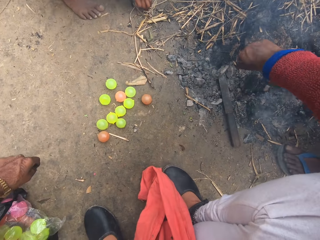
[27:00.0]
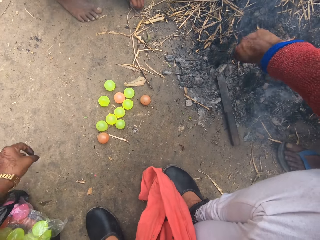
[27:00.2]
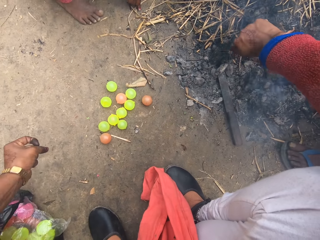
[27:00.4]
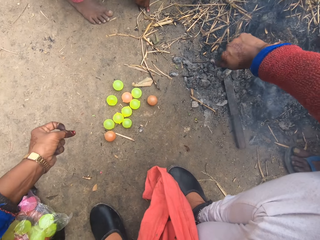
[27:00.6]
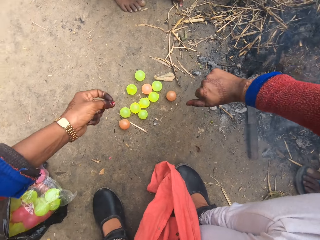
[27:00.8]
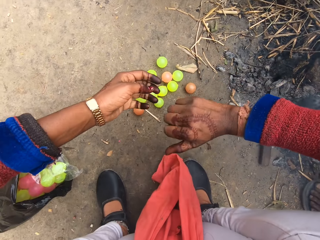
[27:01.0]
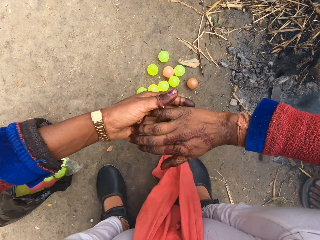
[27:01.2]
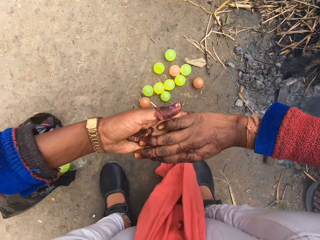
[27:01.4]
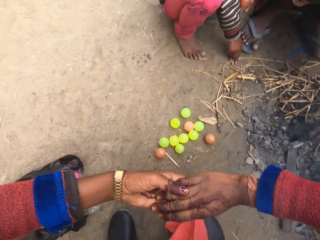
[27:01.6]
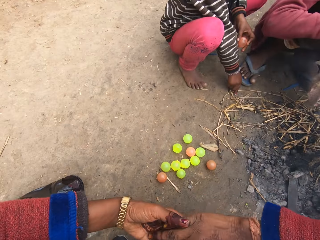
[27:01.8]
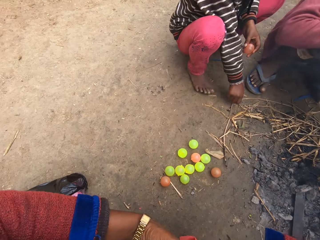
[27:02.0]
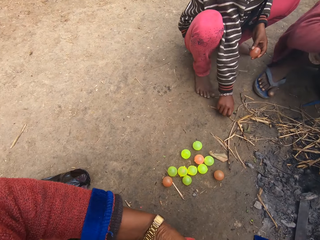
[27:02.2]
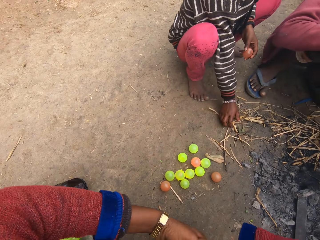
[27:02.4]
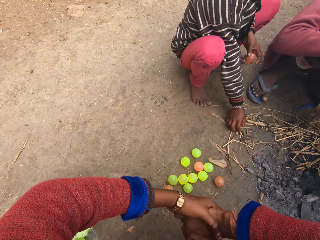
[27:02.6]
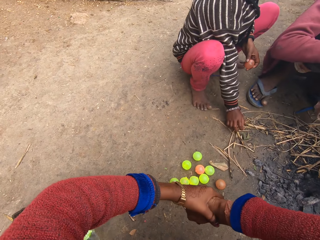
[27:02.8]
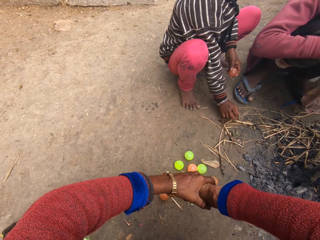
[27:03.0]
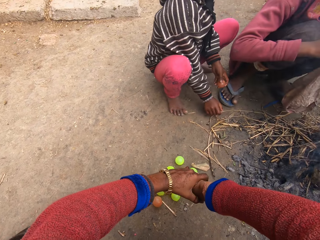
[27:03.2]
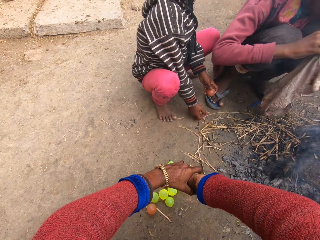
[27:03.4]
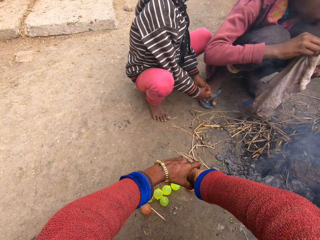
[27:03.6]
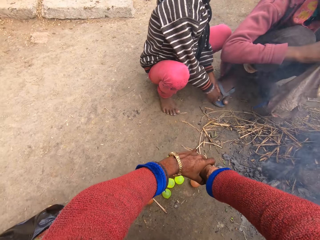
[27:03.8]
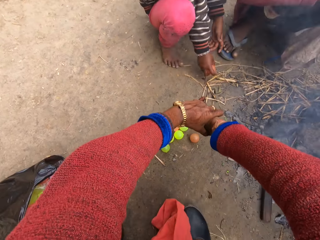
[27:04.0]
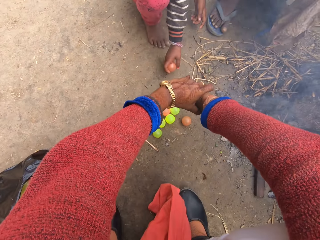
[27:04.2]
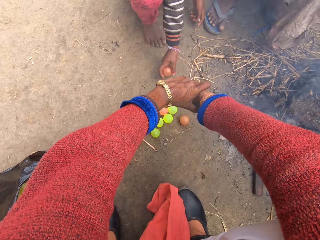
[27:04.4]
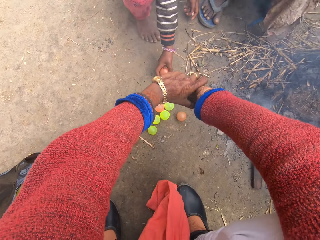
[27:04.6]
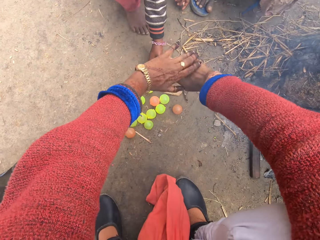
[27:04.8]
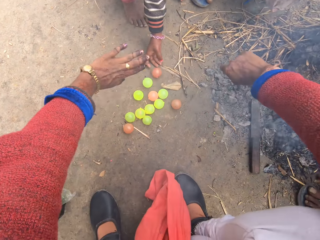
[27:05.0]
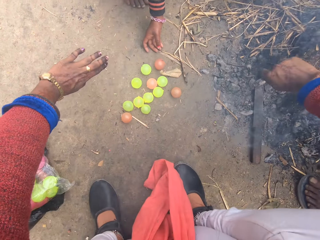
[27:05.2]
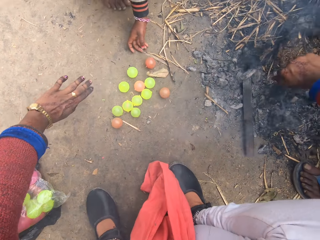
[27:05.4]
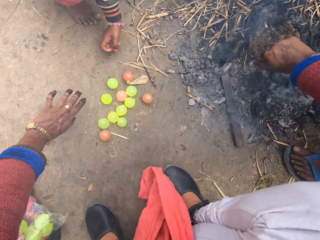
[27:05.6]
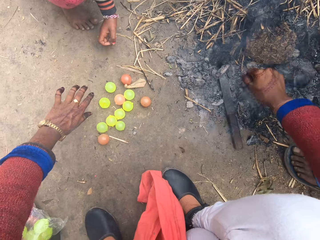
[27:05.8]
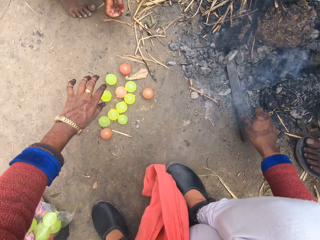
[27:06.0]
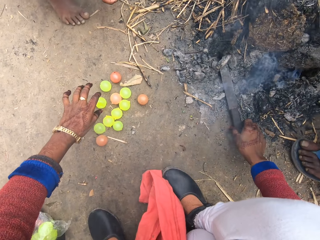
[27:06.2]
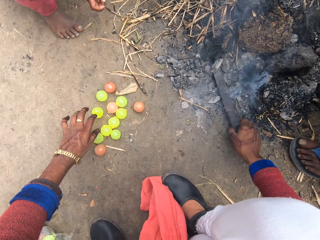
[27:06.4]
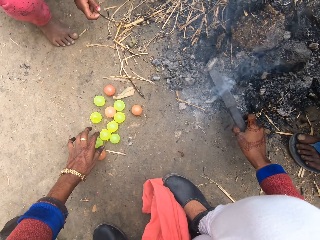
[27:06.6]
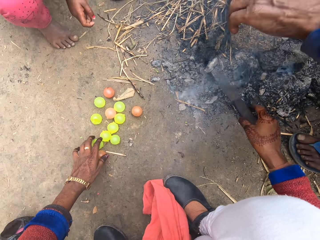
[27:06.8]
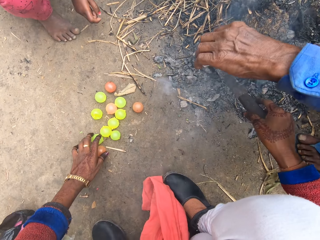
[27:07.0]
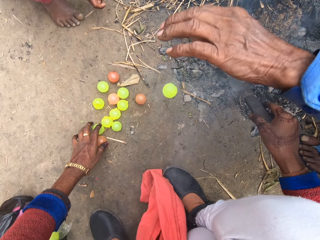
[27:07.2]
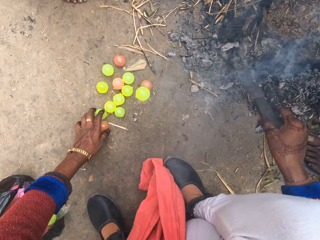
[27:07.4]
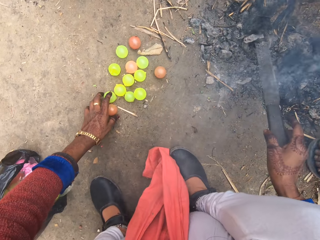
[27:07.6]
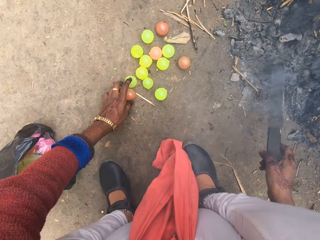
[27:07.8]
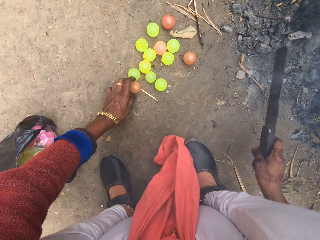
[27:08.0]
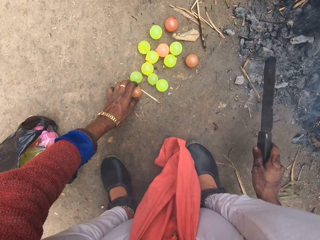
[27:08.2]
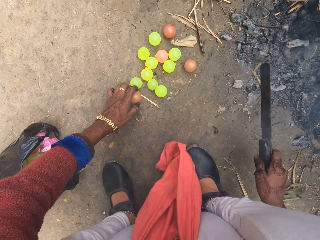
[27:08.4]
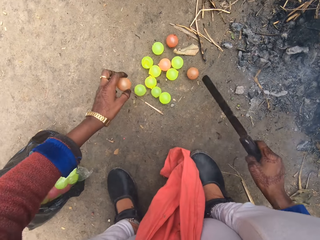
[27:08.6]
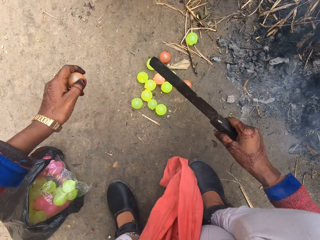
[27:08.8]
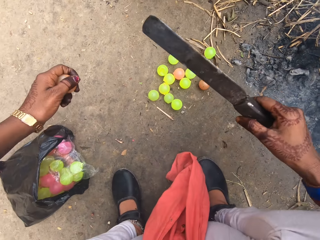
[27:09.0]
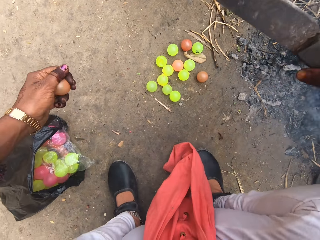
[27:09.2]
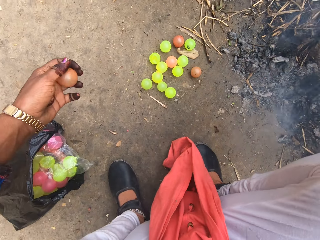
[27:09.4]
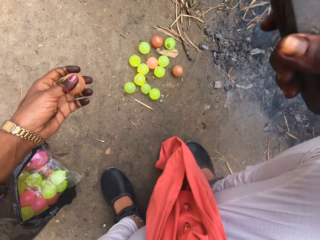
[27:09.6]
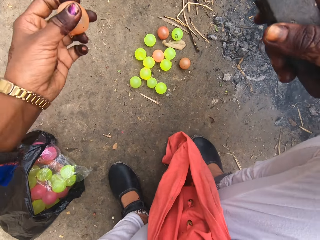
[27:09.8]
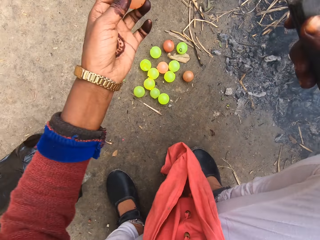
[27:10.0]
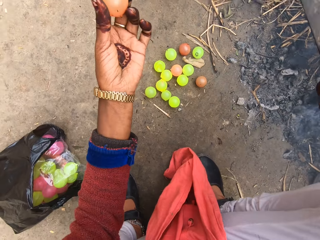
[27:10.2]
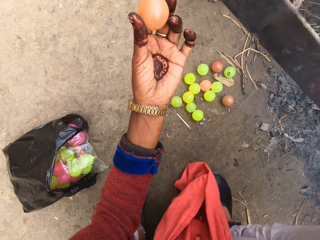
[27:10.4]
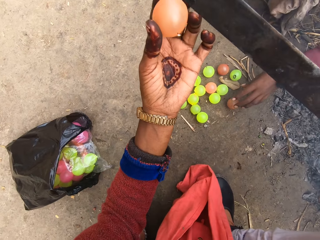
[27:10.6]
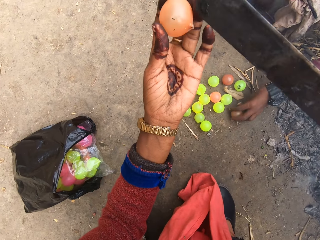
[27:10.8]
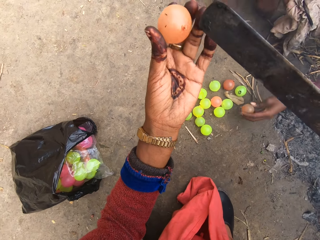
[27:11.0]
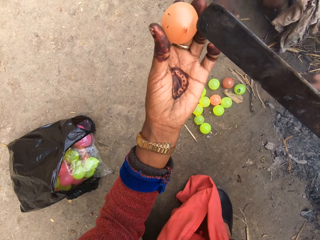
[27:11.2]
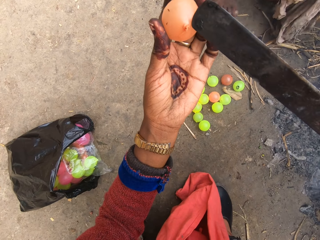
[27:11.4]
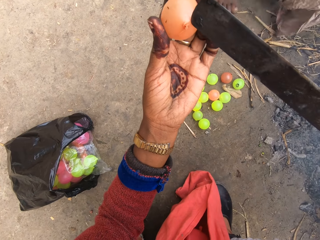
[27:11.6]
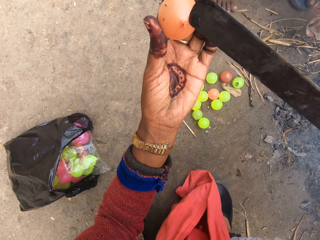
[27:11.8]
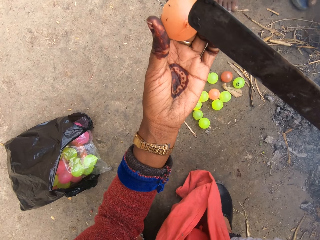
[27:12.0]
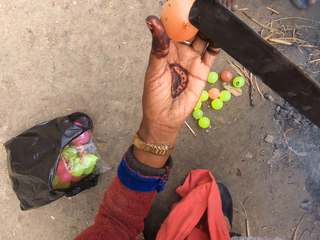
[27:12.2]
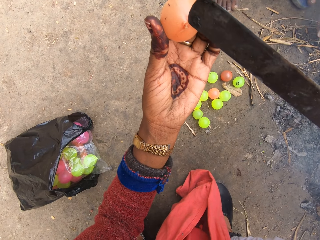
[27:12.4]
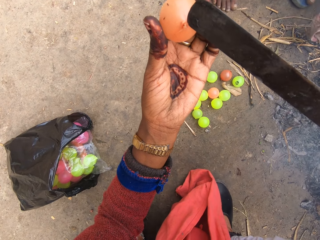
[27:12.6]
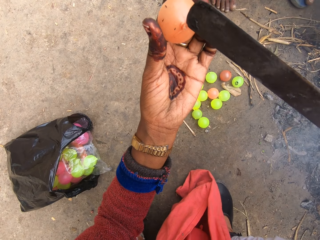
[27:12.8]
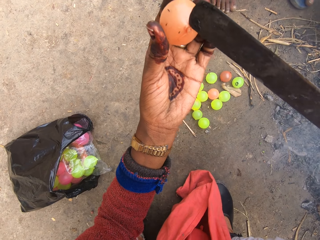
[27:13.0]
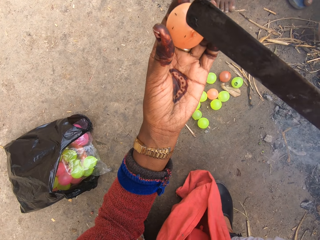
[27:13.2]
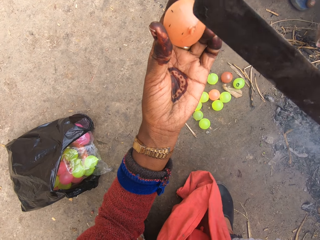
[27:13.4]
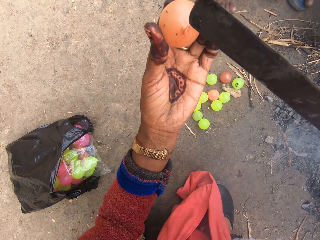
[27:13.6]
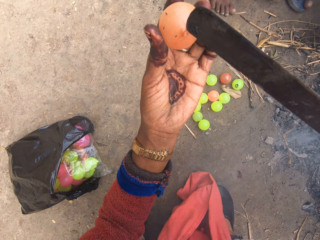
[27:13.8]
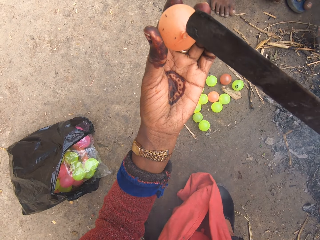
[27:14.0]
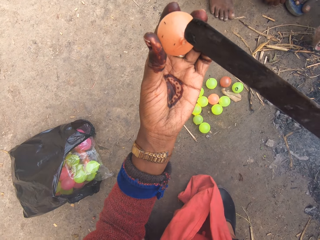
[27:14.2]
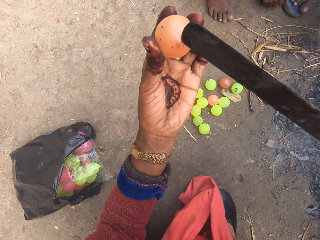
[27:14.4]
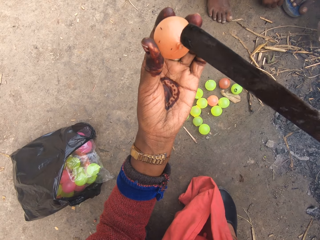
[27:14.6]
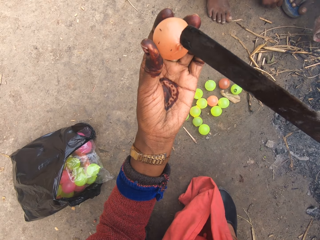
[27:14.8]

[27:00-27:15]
The girl picks up a metal rod. The camera wearer holds her hands. The girl passes the ball to her right hand. The girl puts the plastic ball on the ground. The camera wearer picks the knife from the charcoals. A man drops the plastic ball on the ground. The camera wearer picks a plastic ball from the ground. She hits the knife on the ground. The girl drops a ball on the ground. A boy picks another ball from the ground. The camera wearer cuts out part of the ball with the knife.

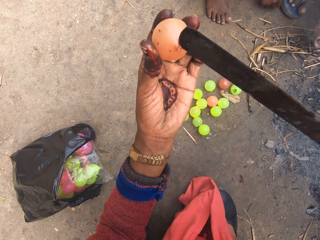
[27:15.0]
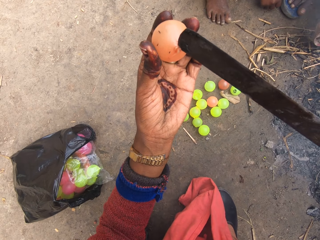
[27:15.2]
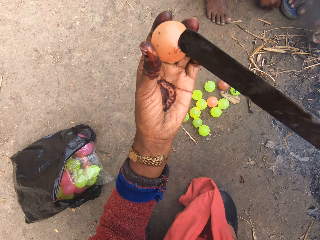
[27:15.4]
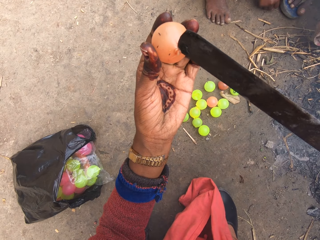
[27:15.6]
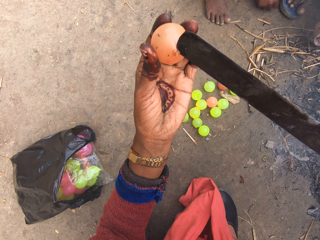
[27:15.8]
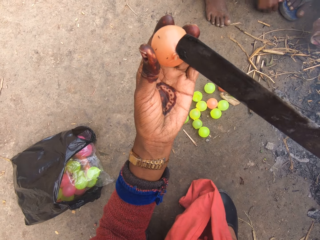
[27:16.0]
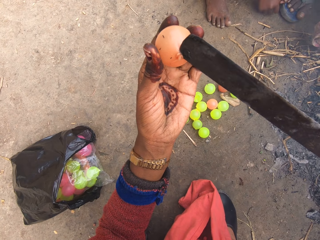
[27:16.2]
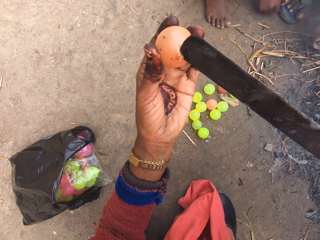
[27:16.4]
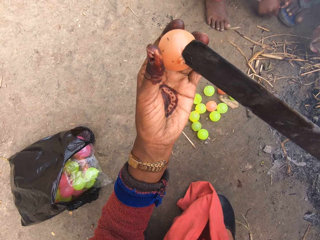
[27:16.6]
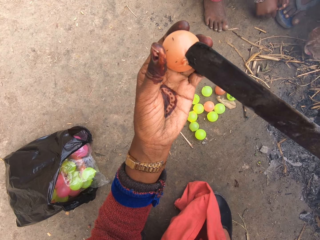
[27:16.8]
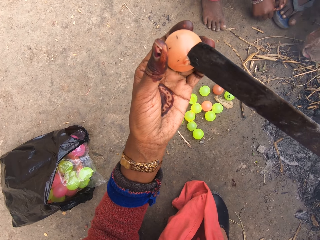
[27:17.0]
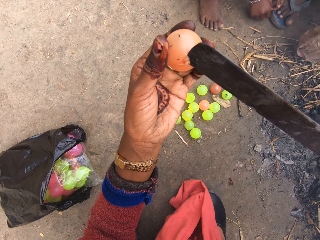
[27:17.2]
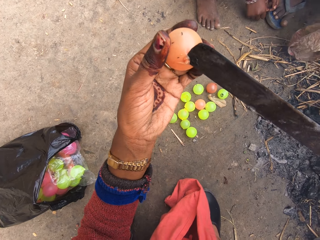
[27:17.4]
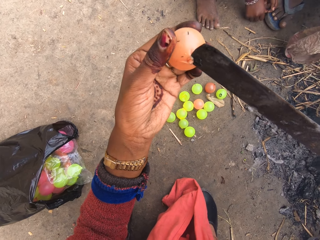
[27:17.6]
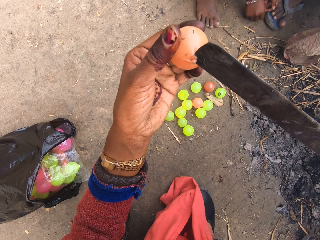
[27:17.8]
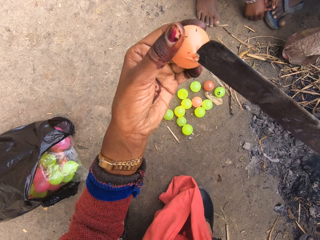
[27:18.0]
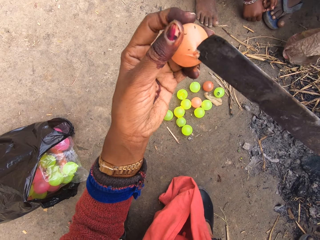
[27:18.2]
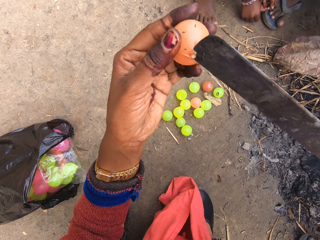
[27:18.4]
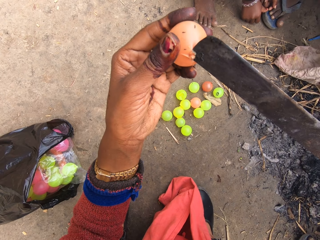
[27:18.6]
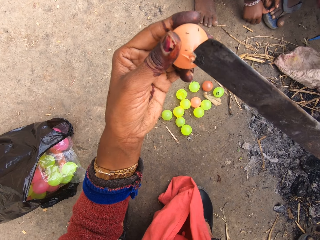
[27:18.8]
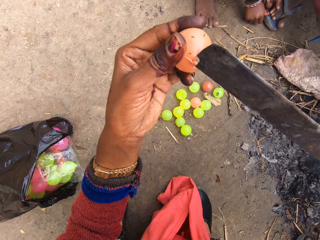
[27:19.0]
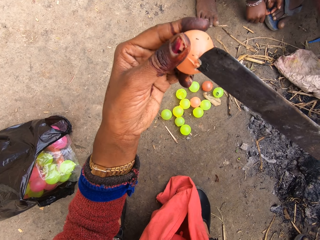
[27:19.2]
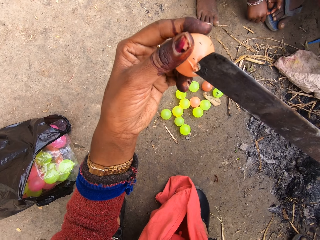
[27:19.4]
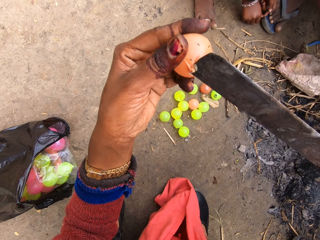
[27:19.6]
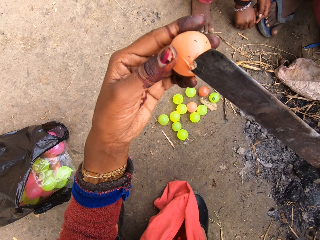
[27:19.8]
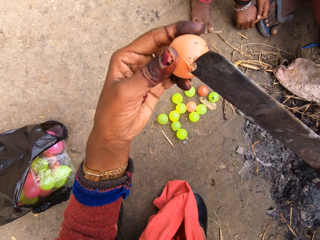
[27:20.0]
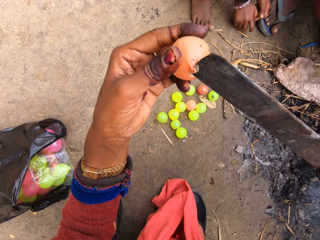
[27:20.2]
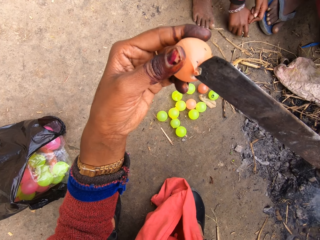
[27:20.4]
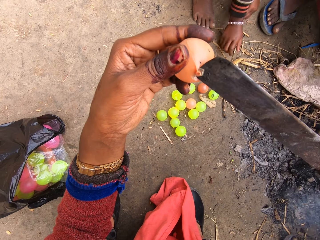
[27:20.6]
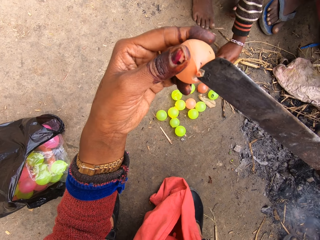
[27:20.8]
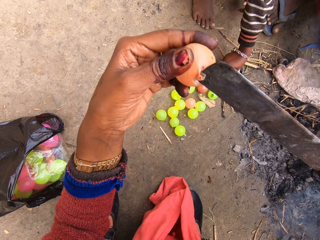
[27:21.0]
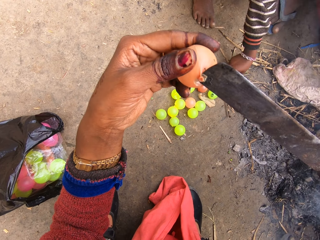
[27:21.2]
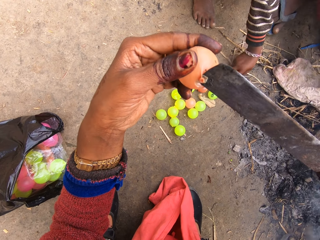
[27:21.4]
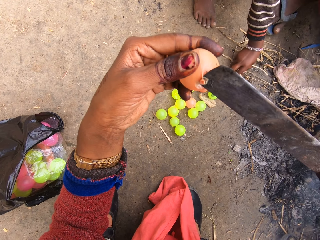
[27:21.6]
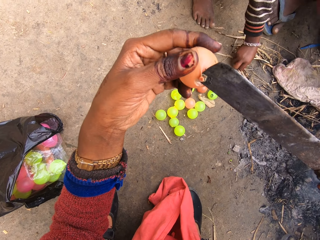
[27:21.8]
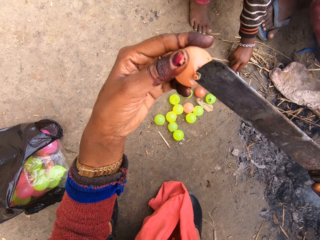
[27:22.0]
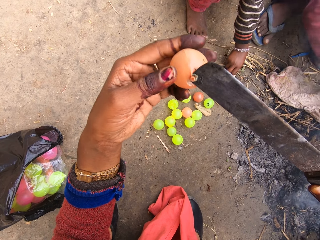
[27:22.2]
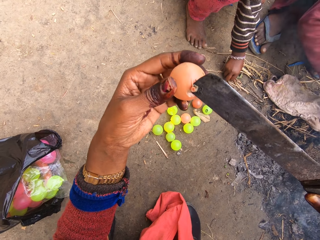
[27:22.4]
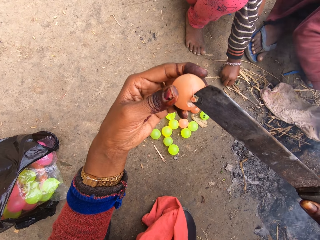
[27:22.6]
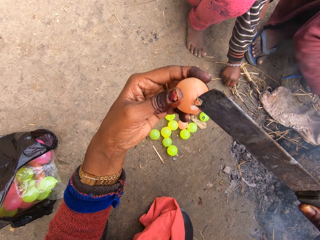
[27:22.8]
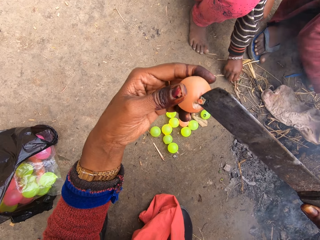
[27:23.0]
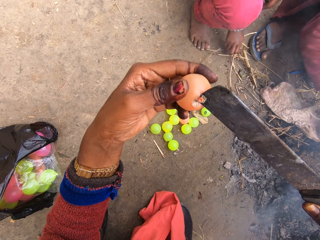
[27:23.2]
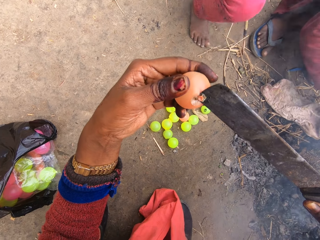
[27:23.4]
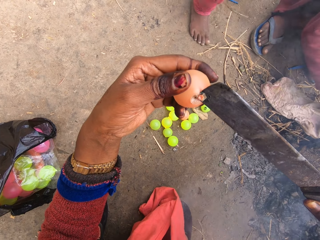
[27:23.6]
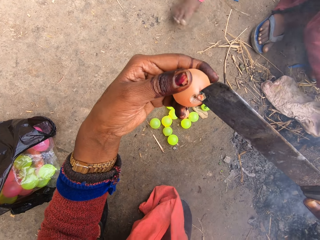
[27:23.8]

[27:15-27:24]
A boy joins his hands. The camera wearer turns the small plastic ball. They burn the small plastic ball with a machete. The girl picks some grasses from the ground. The boy moves his hand on the ground.
